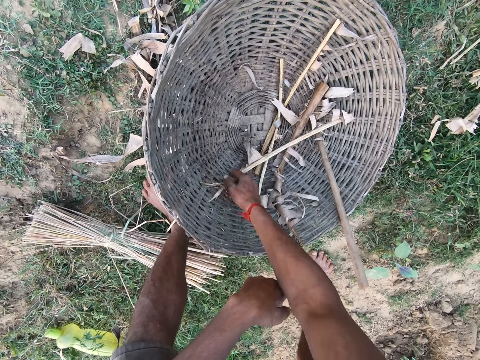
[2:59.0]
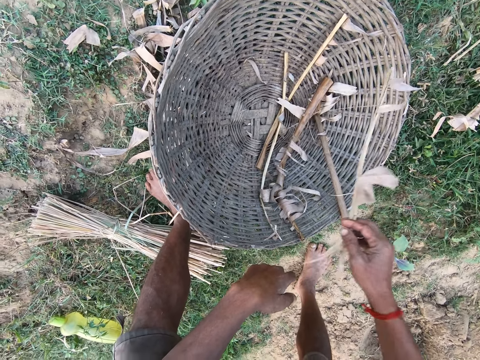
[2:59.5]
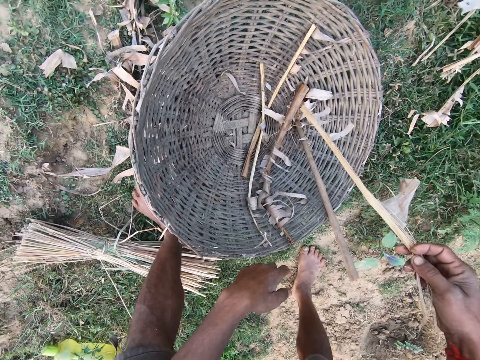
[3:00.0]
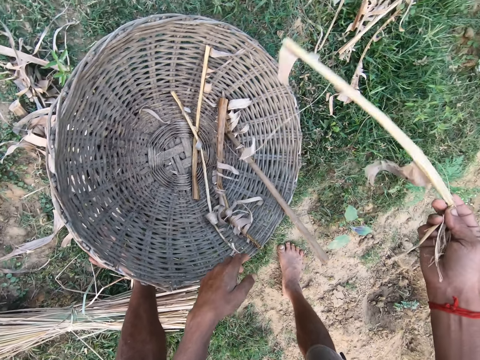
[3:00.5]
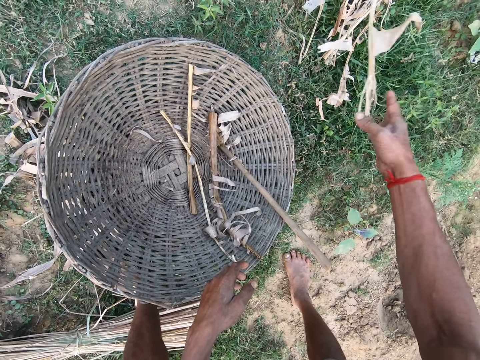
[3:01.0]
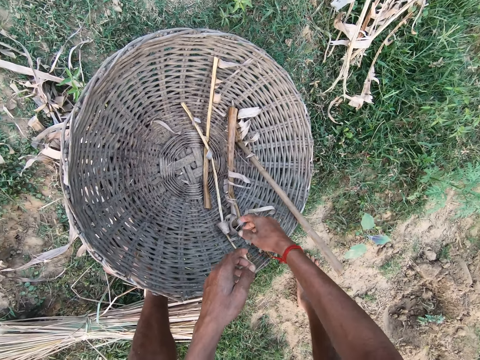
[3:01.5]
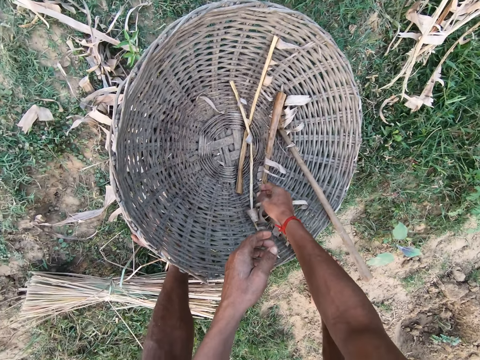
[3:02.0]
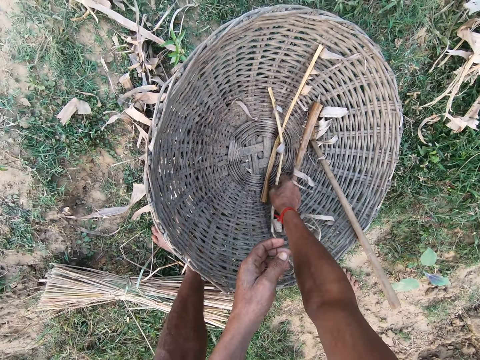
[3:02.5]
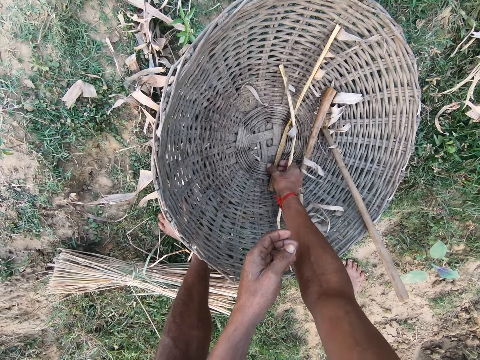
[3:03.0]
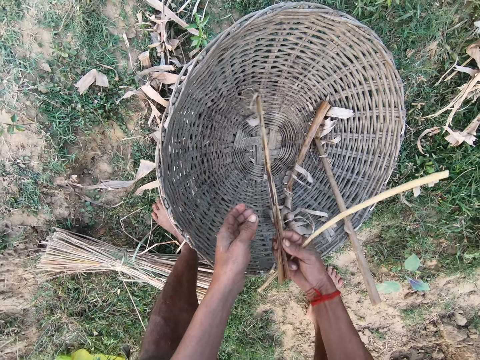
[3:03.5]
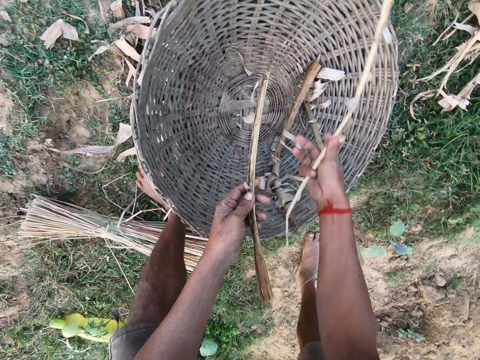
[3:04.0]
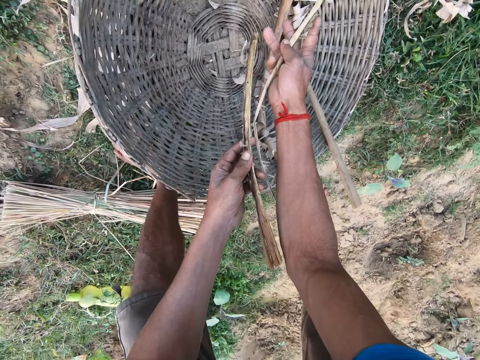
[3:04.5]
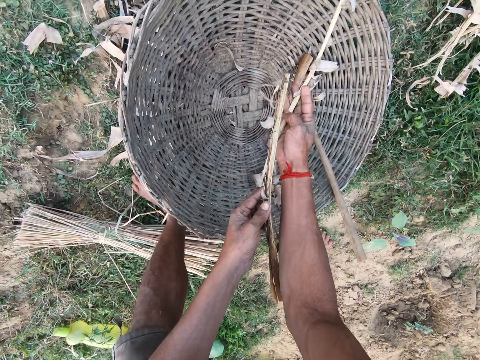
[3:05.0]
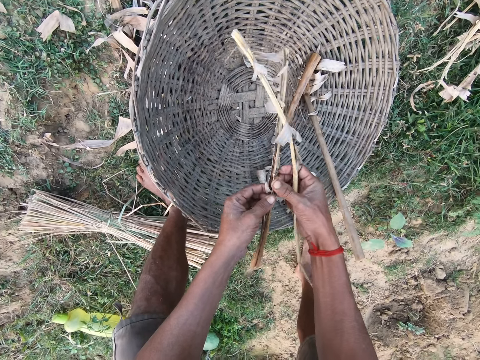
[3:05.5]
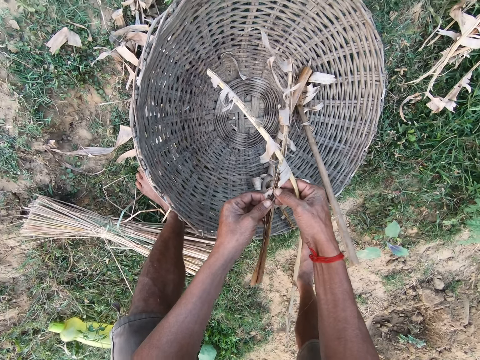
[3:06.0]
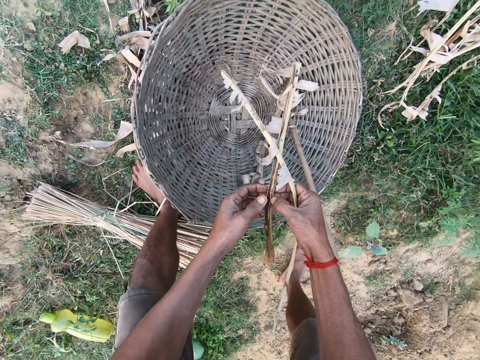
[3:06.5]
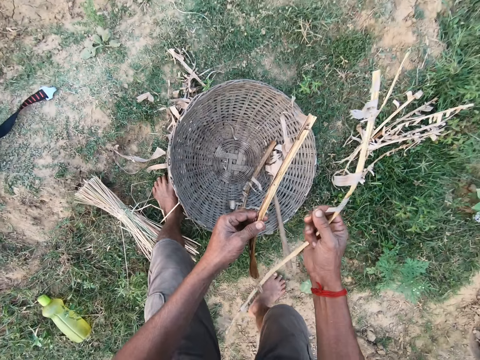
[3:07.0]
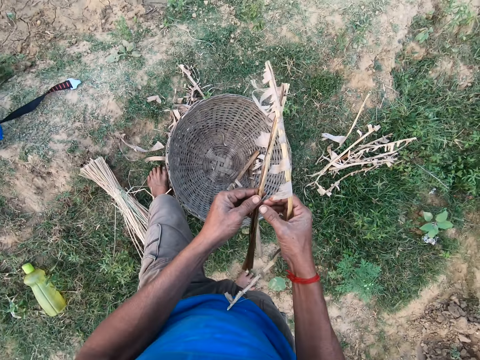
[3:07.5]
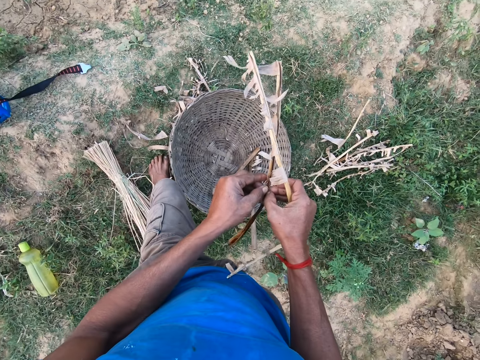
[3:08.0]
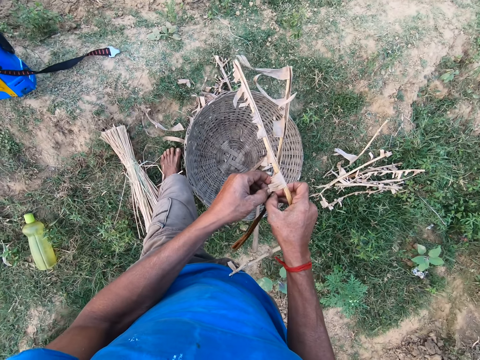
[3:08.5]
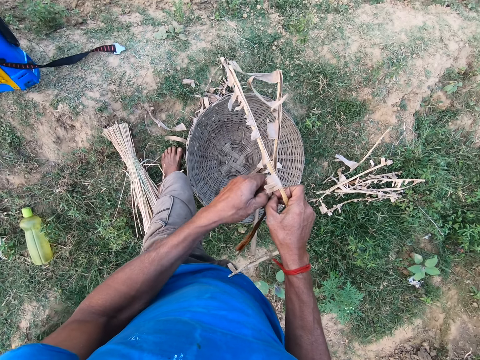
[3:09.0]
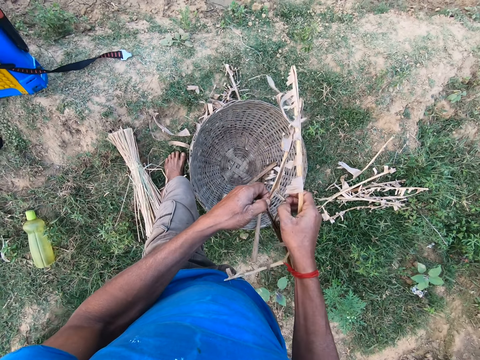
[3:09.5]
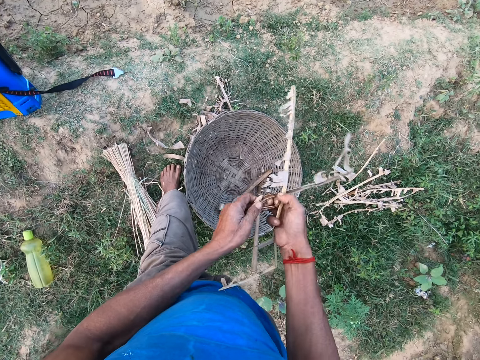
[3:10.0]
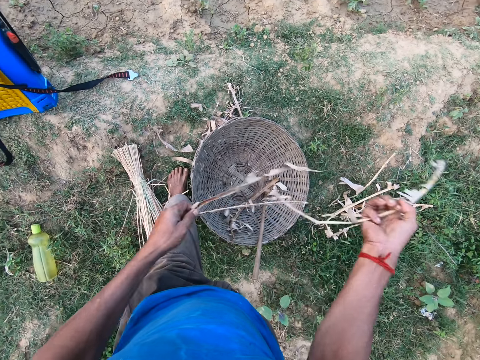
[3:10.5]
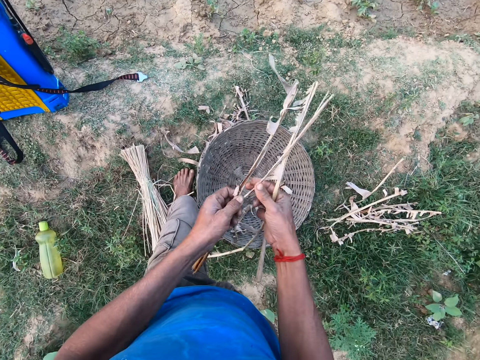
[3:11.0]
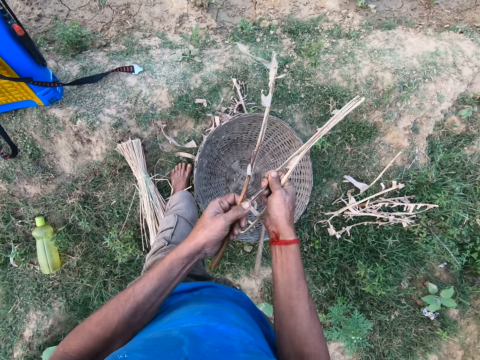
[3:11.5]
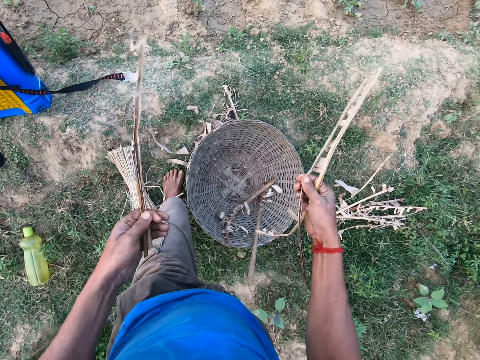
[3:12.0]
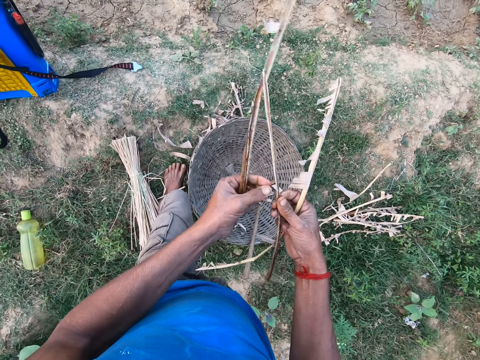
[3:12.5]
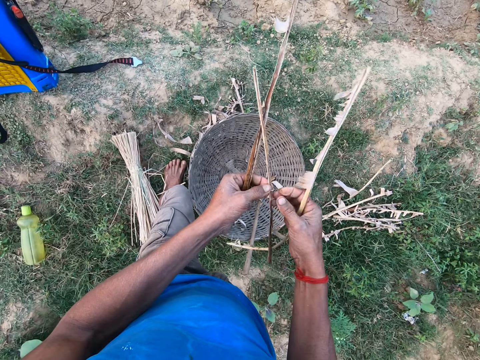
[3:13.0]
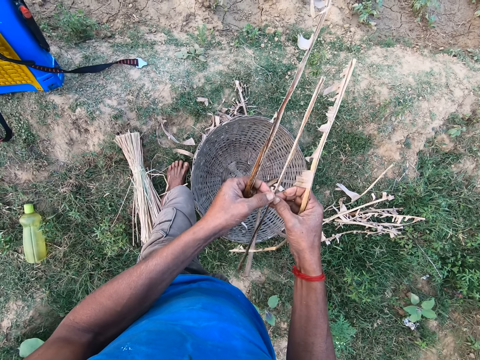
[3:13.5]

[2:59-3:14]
The camera wearer takes a dry stalk in the basket with his right hand. He throws sticks. He throws the dry stalk in his right hand on the ground. He takes a dry stalk in the basket with his right hand. He takes a dry stalk in the basket with his right hand again. He passes the dry stalk in his right hand to his left hand. He throws sticks. He cuts the dry stalk with both hands.

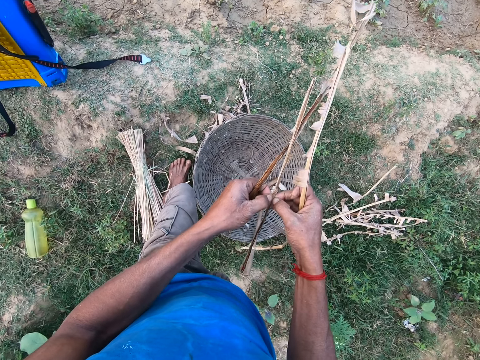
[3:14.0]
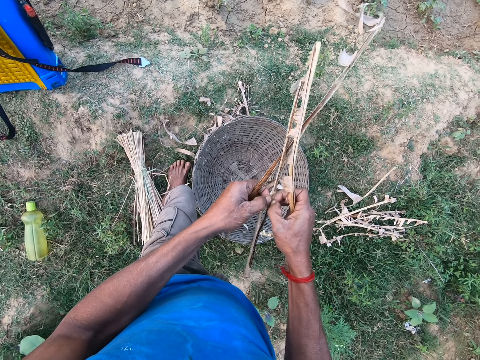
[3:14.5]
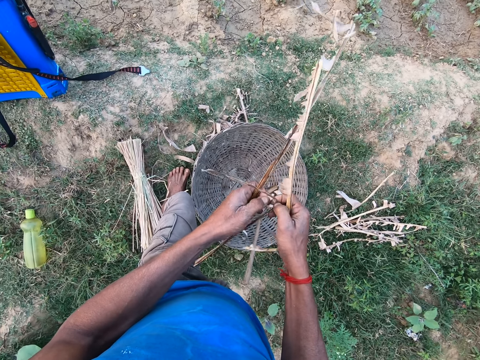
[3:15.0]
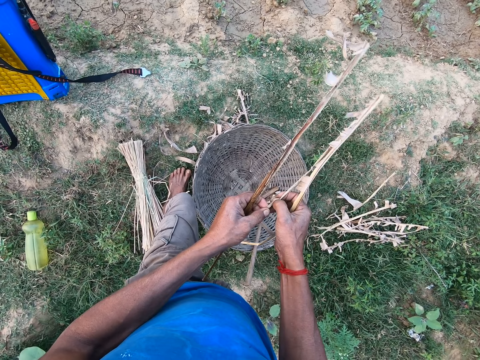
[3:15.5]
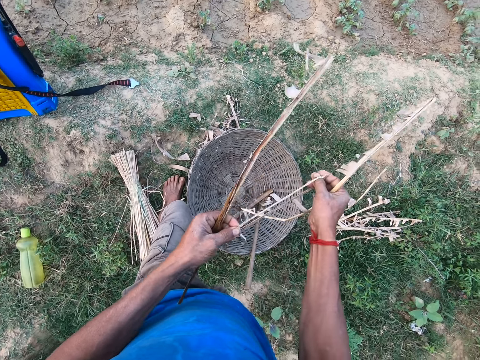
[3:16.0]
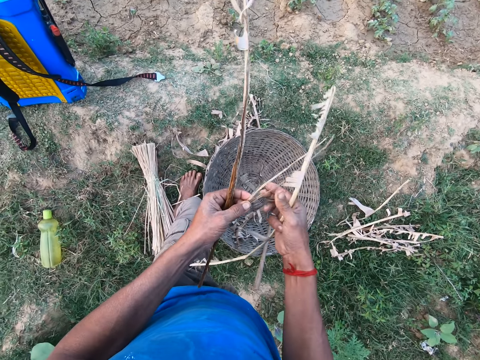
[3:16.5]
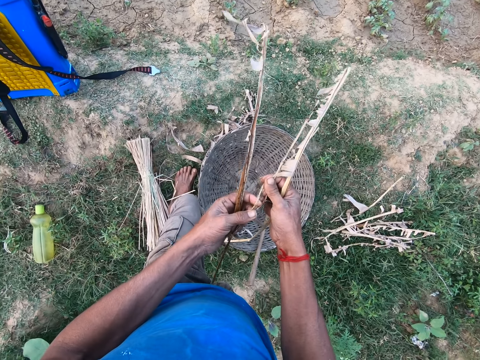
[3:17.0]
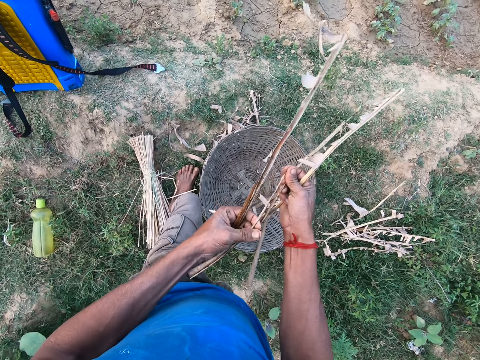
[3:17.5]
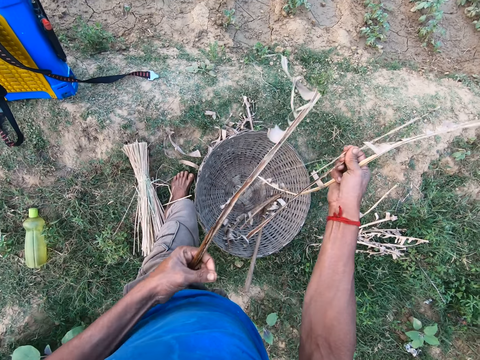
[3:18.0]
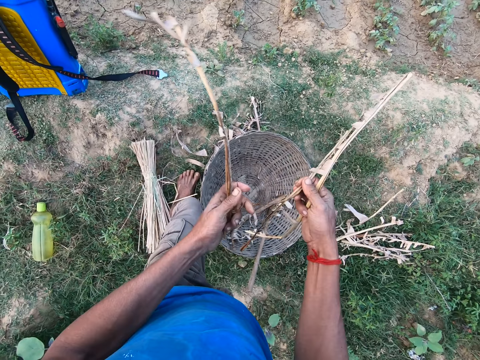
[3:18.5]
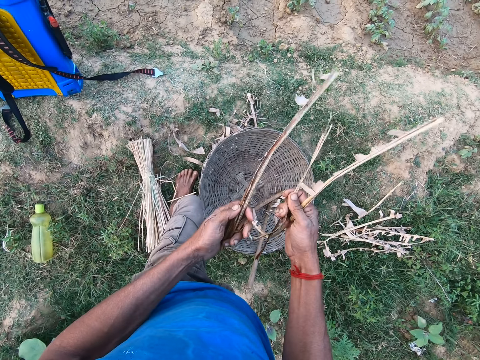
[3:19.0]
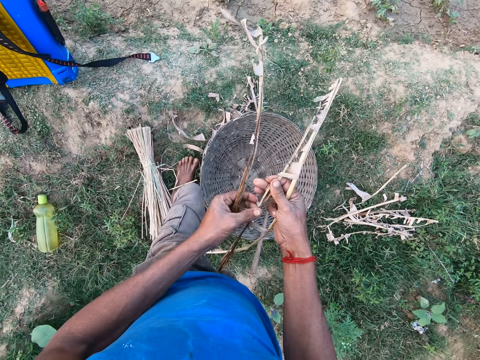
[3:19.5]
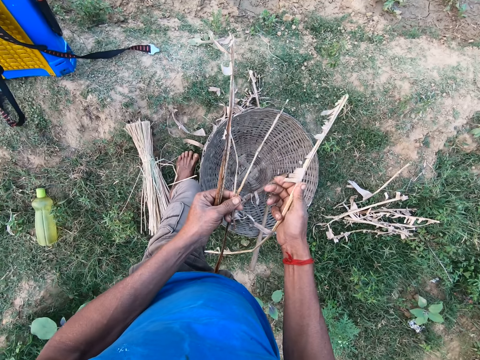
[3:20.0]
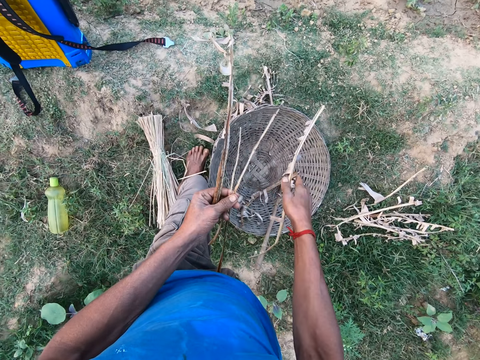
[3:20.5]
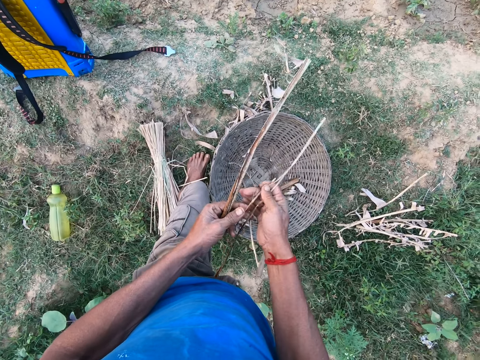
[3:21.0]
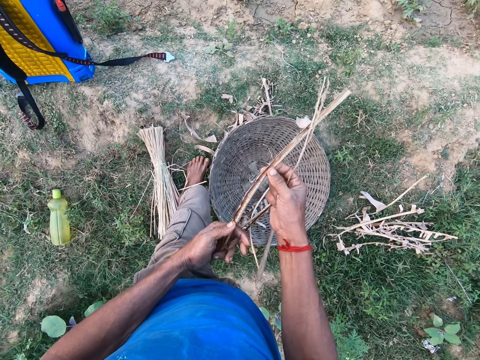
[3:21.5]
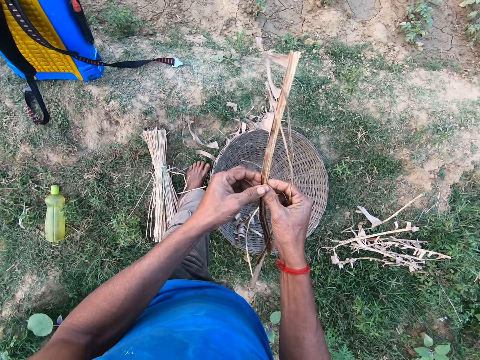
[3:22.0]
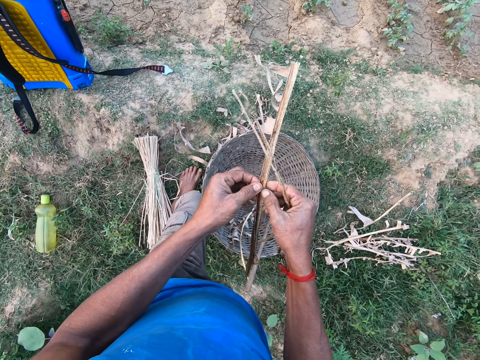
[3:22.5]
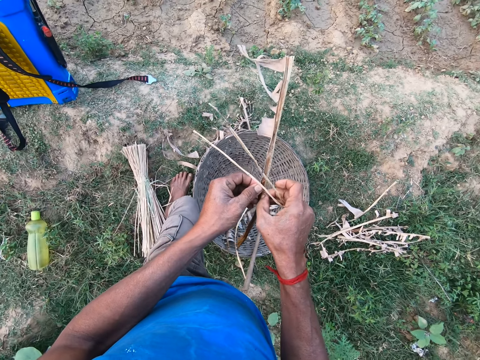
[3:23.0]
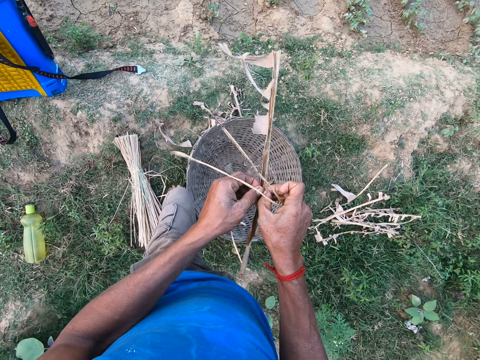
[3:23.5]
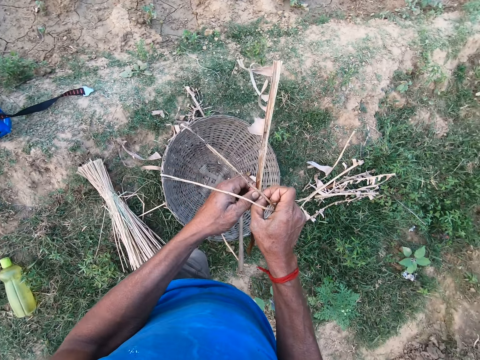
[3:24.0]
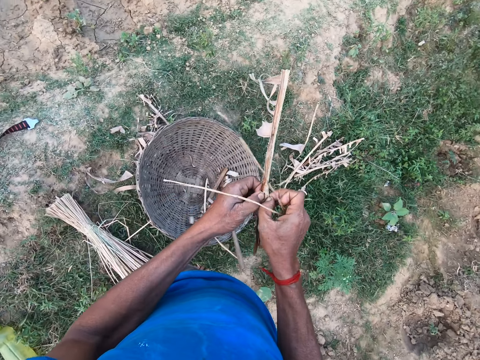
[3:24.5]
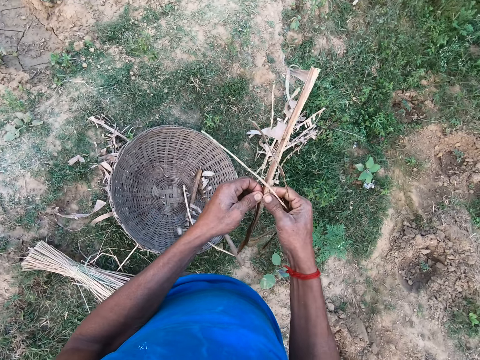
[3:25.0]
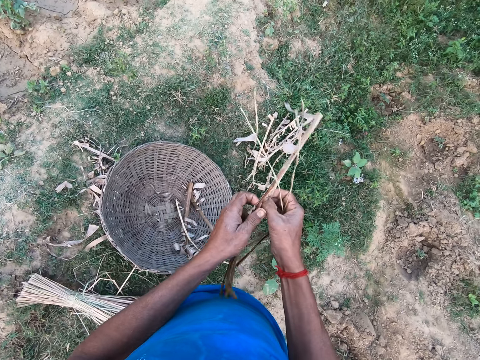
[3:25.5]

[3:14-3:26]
The camera wearer drops the dry stalk in his right hand in the basket. He passes the dry stalk in his left hand to his right hand. He cuts the dry stalk with both hands. He splits the stick.
